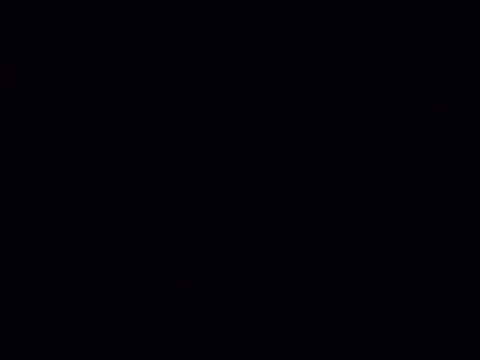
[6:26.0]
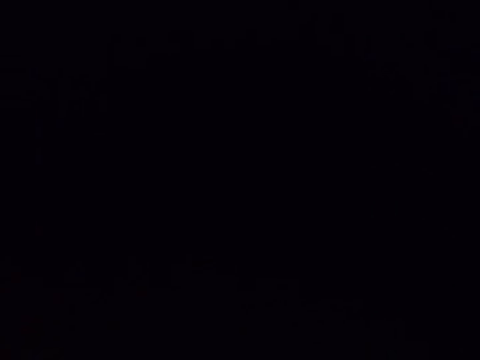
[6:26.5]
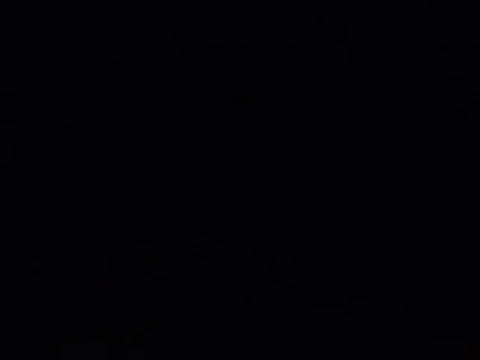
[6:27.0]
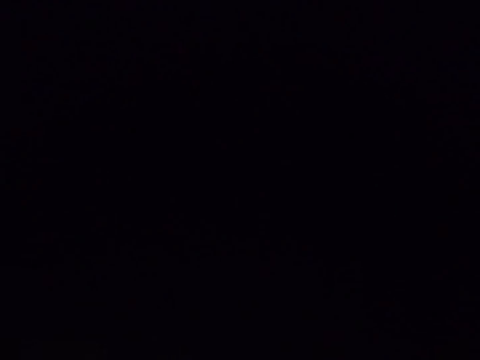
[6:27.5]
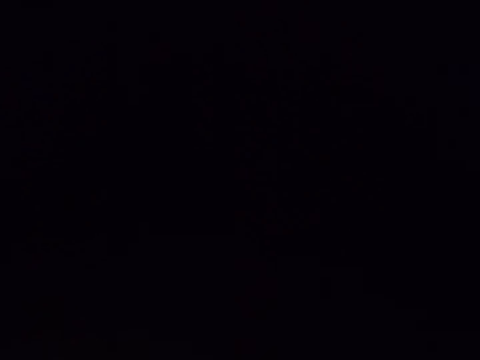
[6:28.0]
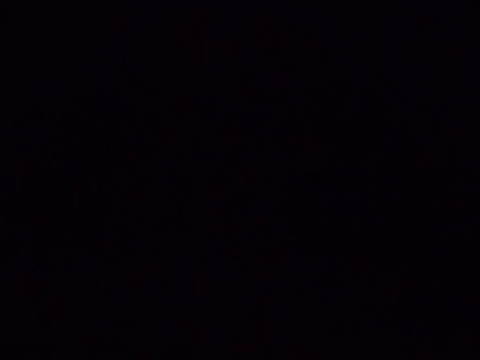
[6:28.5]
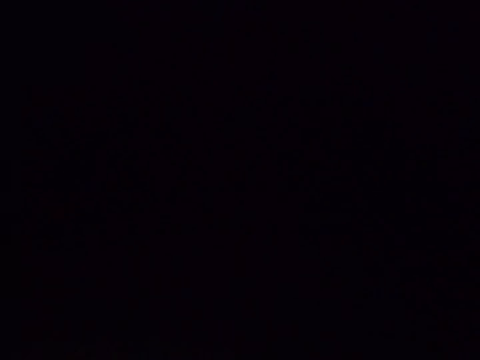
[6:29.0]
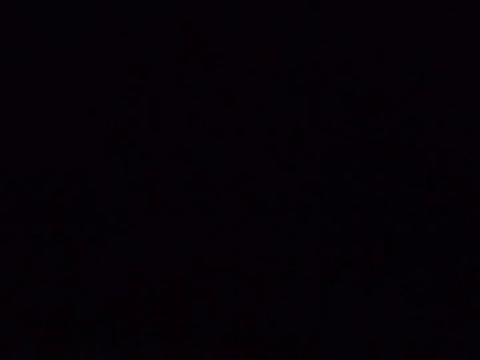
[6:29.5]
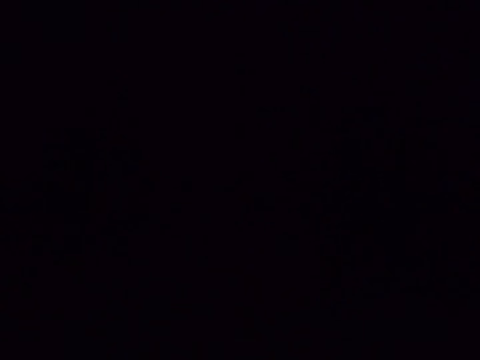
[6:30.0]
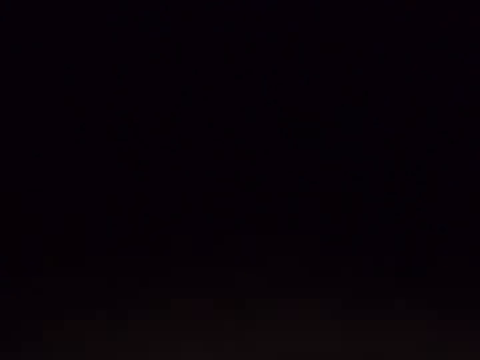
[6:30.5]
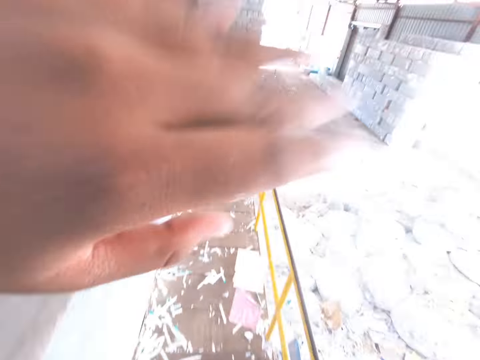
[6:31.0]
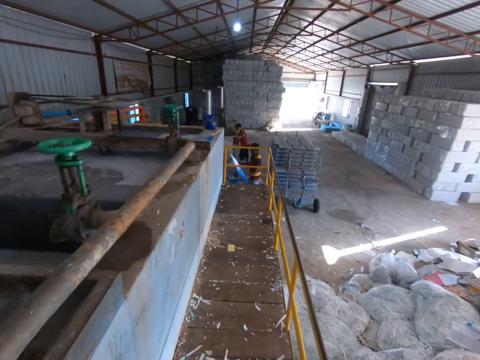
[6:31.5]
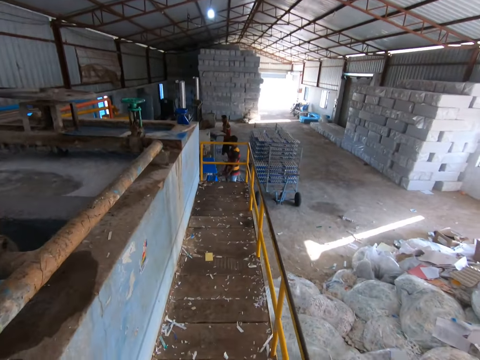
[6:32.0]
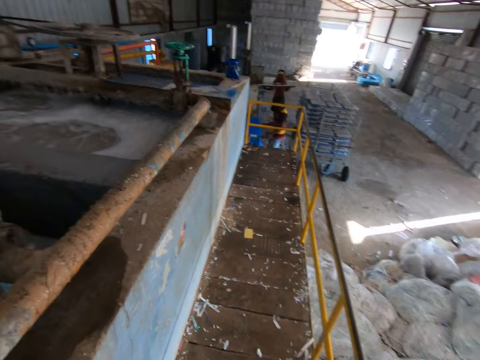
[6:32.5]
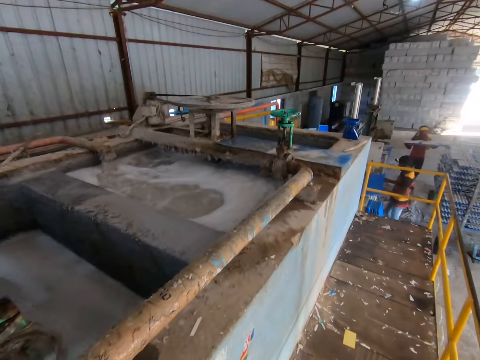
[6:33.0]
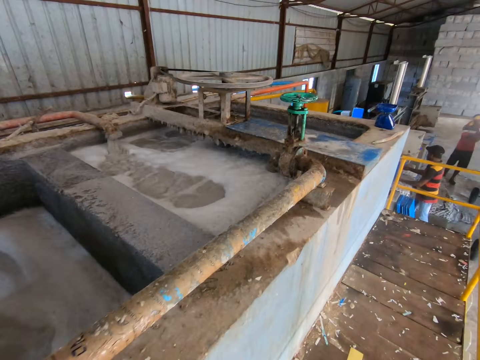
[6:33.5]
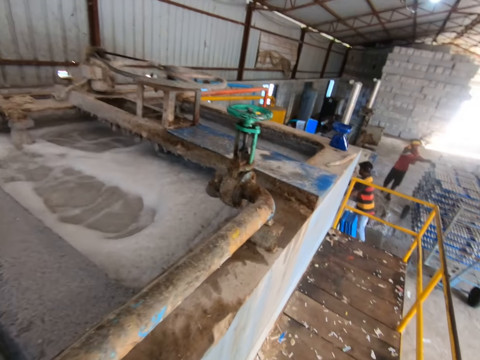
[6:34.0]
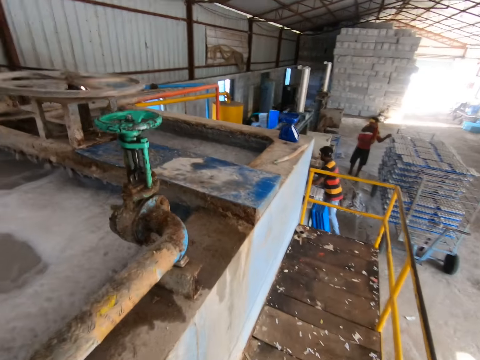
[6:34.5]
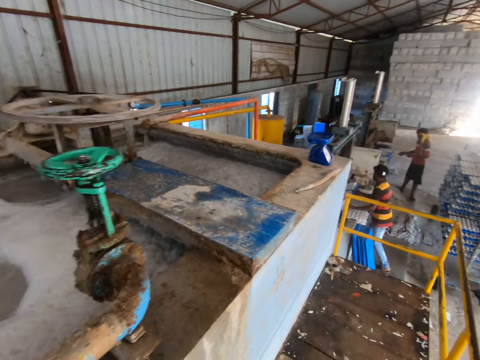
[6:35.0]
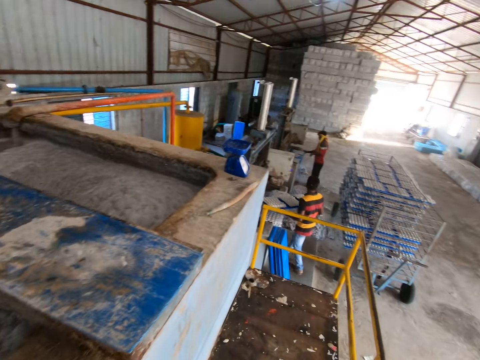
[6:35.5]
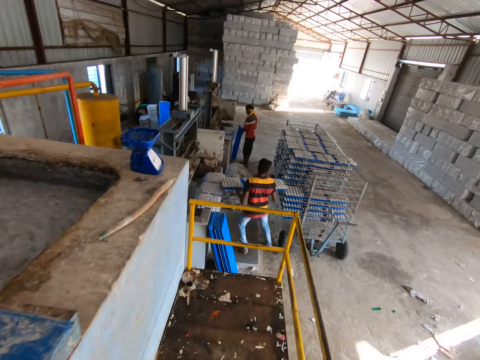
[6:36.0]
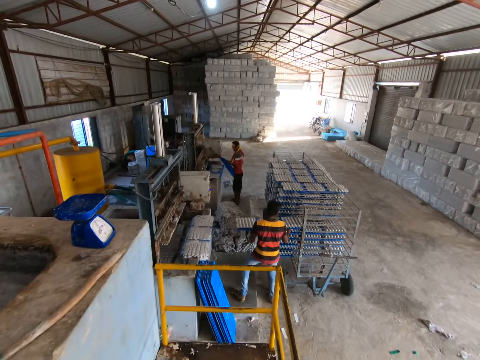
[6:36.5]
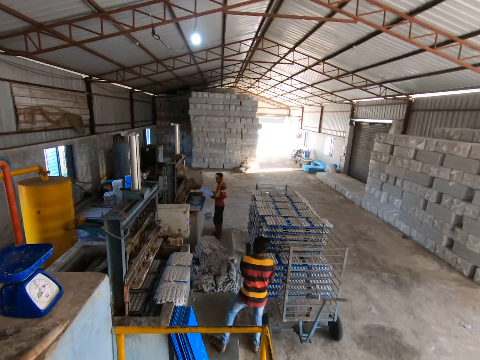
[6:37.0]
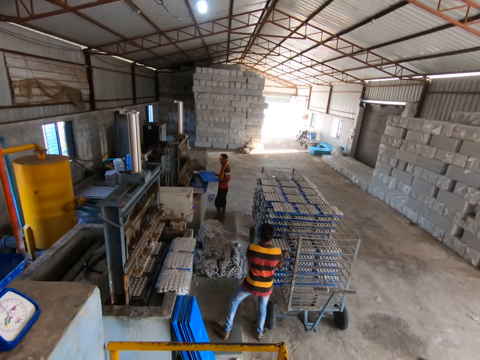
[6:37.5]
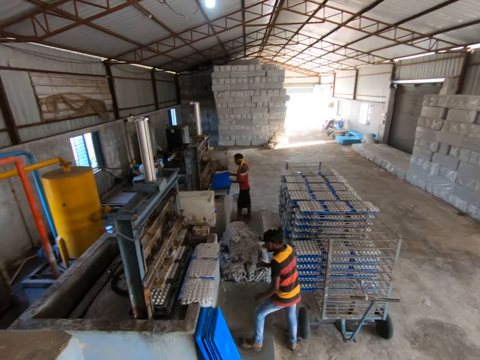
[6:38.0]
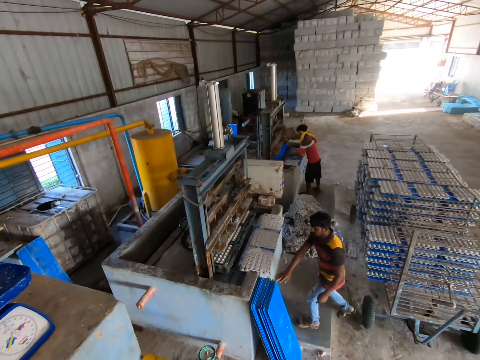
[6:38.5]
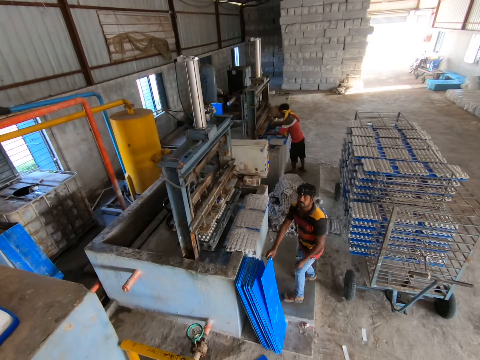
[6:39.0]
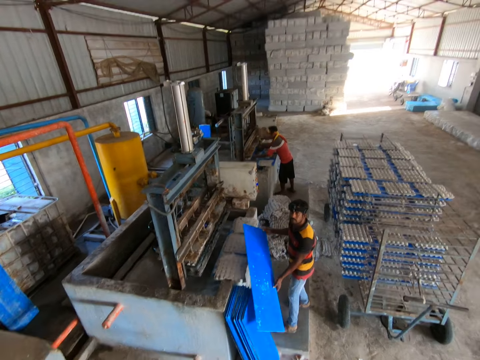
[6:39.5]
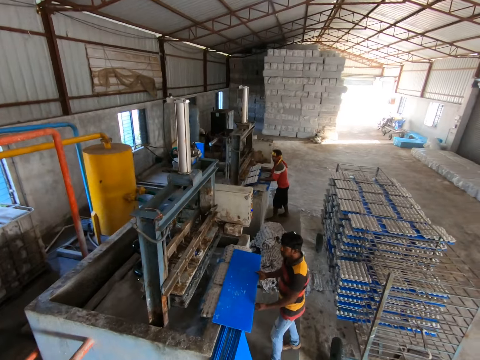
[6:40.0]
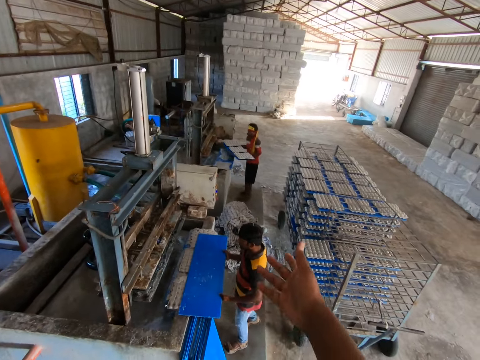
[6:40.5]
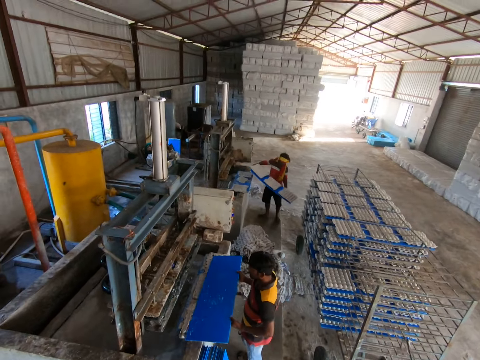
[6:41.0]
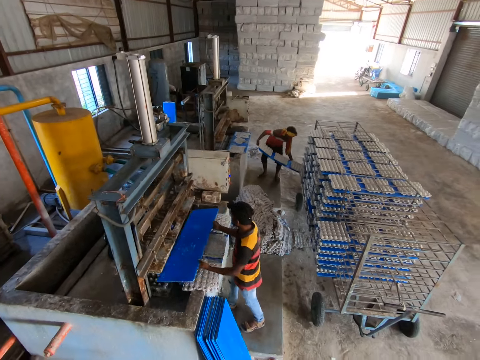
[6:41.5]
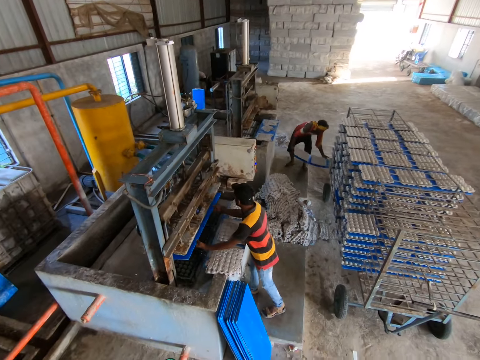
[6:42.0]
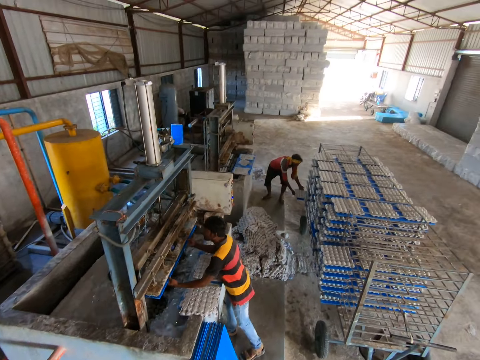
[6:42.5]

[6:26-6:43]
The camera wearer walks round the pond. A man holds a tray with both hands. The man places the tray on the egg carton with both hands. He places the tray in the egg carton making machine with both hands. He carries the tray filled with egg carton from the egg carton making machine with both hands. Another man picks up a tray by the fence with both hands. The first man places the tray in a shelf with both hands. The other man places the tray in the egg carton making machine with both hands. He does so again. The first man picks up the crate by the fence. He picks up a tray by the fence with his right hand. He places the tray on some egg cartons with both hands. He does so again. The camera wearer interacts with the first man and the other man. The first man places the tray in the egg carton making machine. The other man carries the tray filled with egg carton from the egg carton making machine with both hands. The first man places the tray on some egg carton with both hands. The camera wearer makes gestures with his right hand. The other man places the tray in the shelf with both hands. The first man places the tray in the egg carton making machine with both hands.

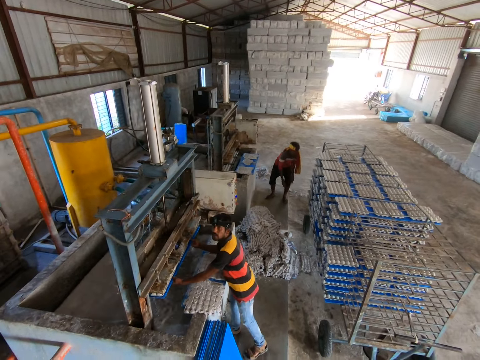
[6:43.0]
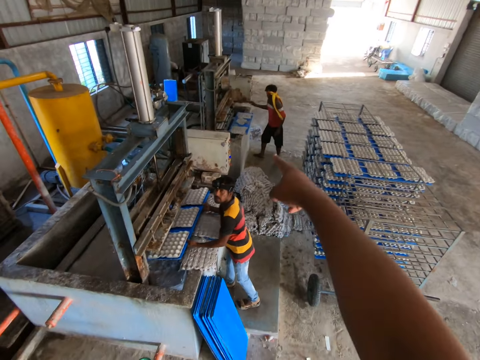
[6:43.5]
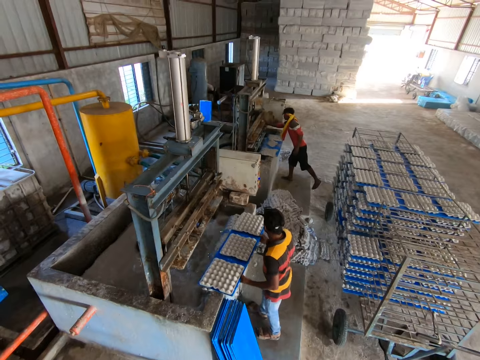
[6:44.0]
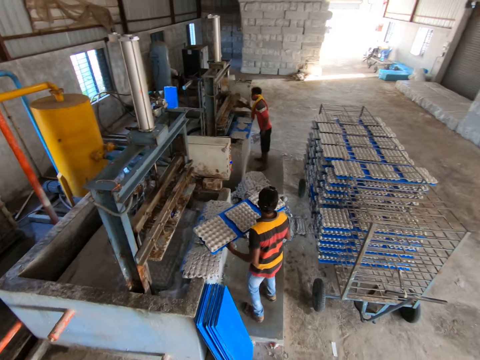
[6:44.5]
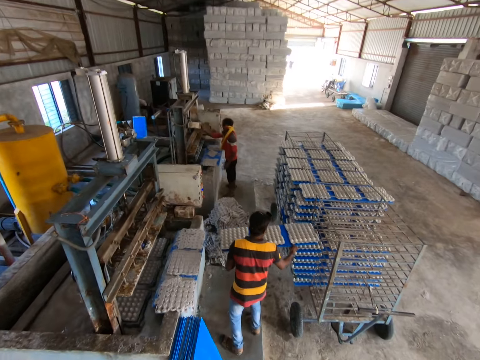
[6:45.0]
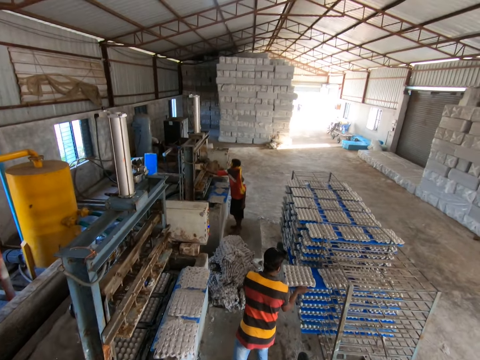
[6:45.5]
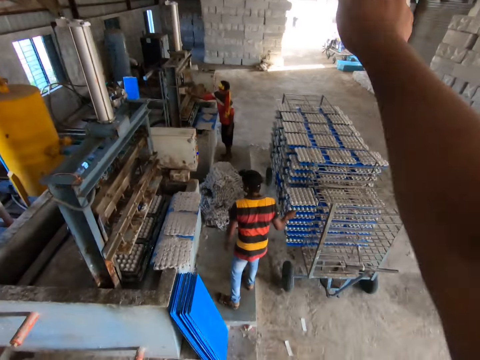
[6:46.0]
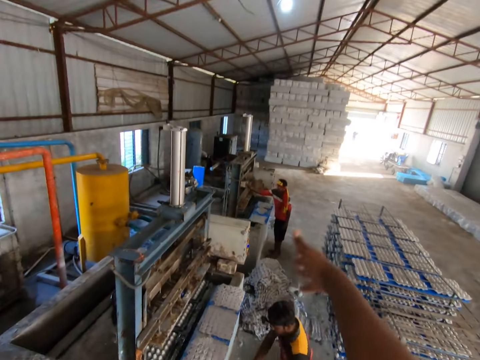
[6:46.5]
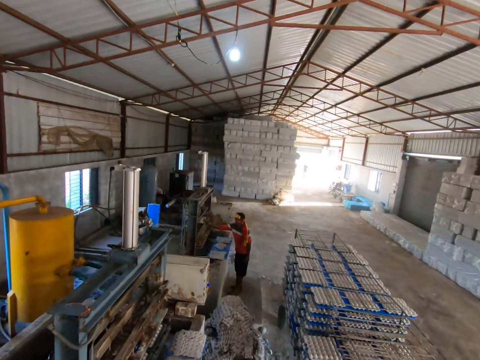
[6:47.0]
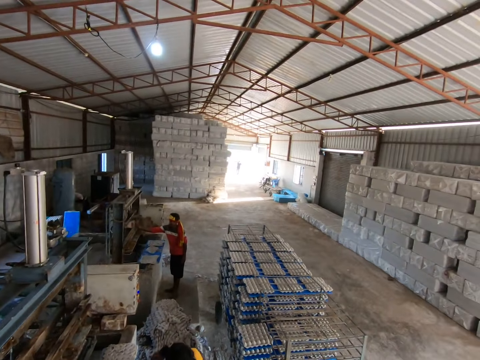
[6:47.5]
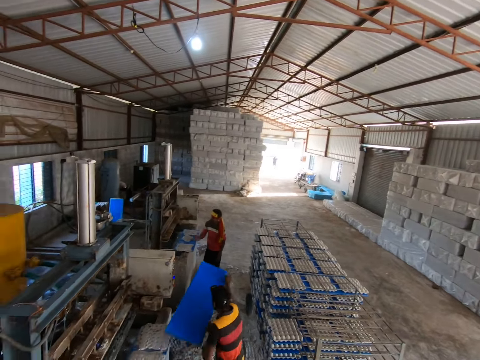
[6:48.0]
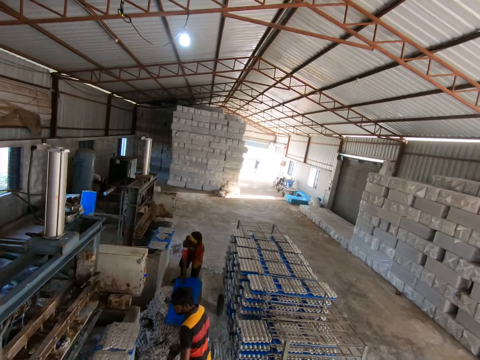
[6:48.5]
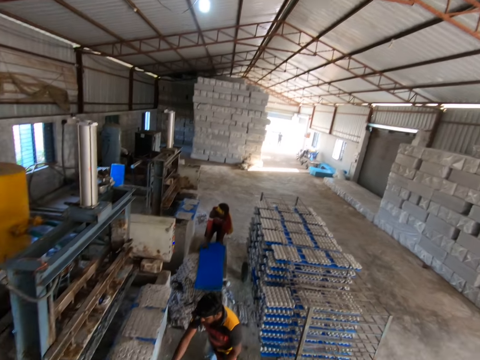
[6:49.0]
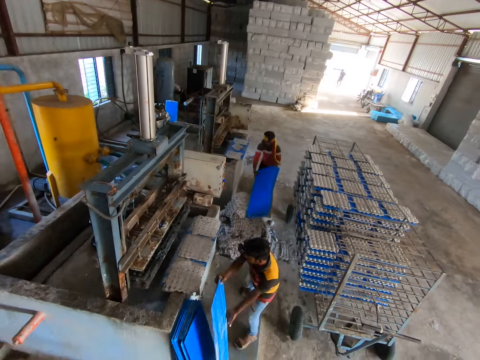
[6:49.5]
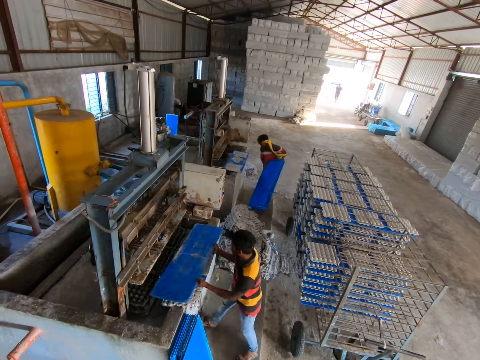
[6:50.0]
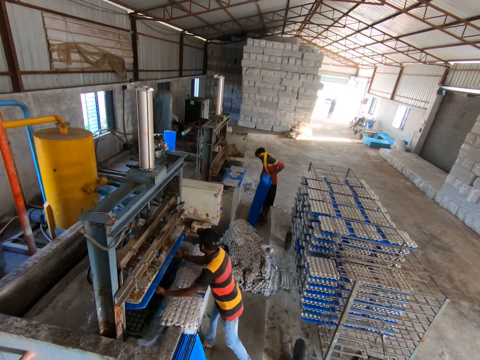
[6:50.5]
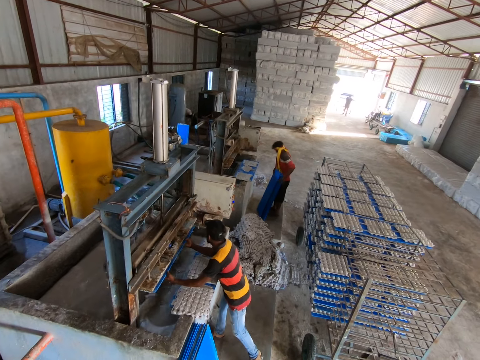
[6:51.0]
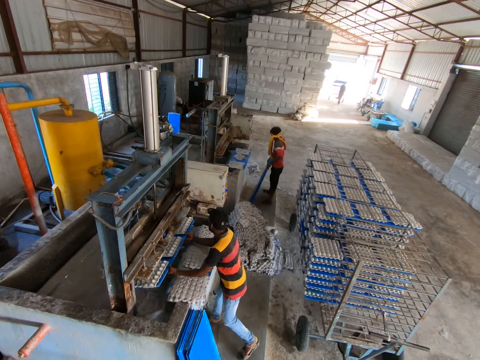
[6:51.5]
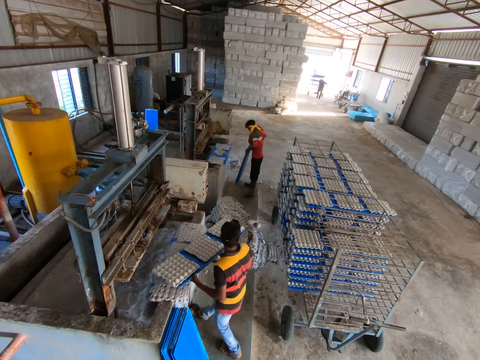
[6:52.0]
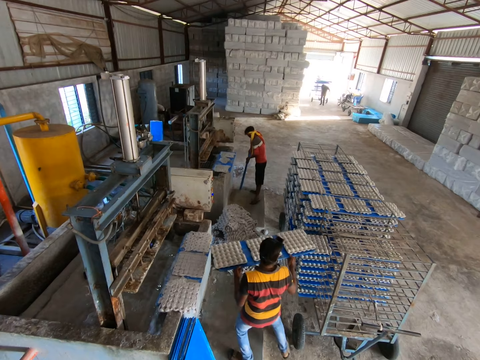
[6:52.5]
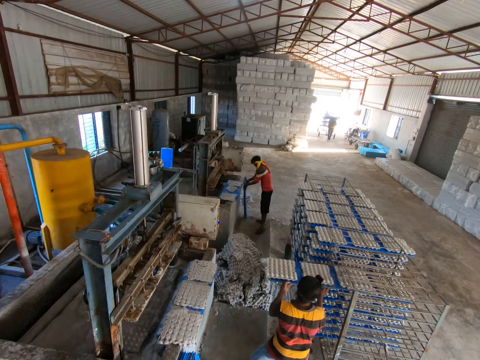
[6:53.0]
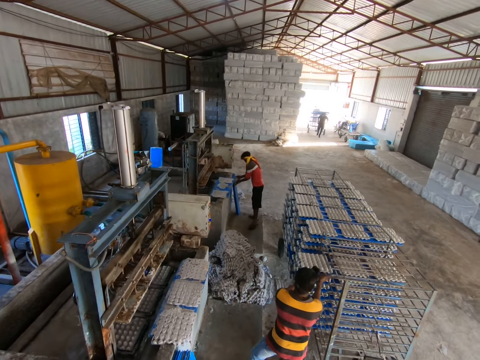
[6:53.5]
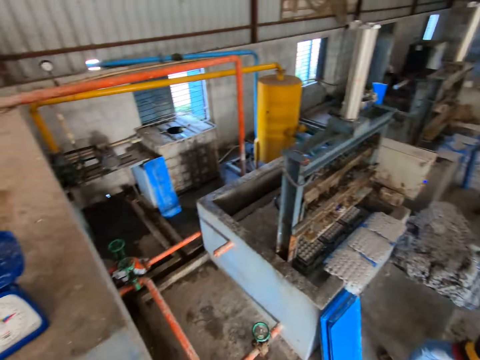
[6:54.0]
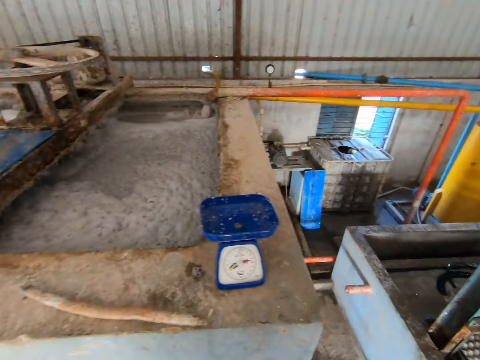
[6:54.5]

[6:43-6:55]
A man carries the tray filled with egg cartons from the egg carton making machine with both hands. Another man picks up a carton from the carton making machine with his right hand. He places the egg carton on the egg carton making machine with his right hand. The first man places the tray in the shelf with both hands. The camera wearer makes gestures with his right hand. The first man transfers a tray to the other man with both hands. The other man receives the tray from the first man with both hands. He carries the tray on the ground with both hands. The first man picks up a tray by the fence with his right hand. He places the tray in the egg carton making machine with both hands. He carries the tray filled with egg carton from the egg carton making machine with both hands. The other man places the tray by the fence with both hands. The first man places the tray in the shelf with both hands.
